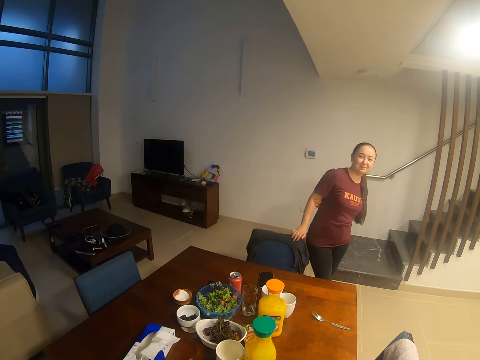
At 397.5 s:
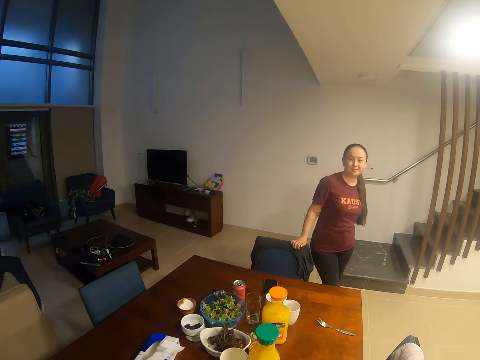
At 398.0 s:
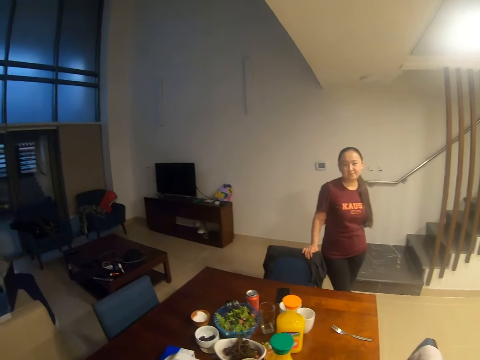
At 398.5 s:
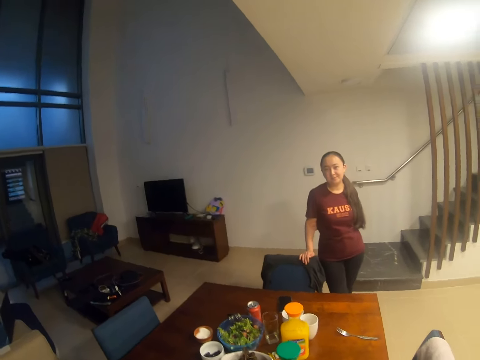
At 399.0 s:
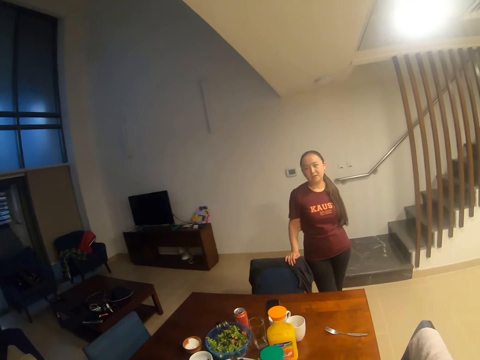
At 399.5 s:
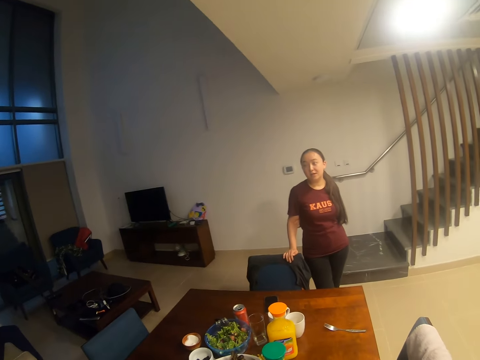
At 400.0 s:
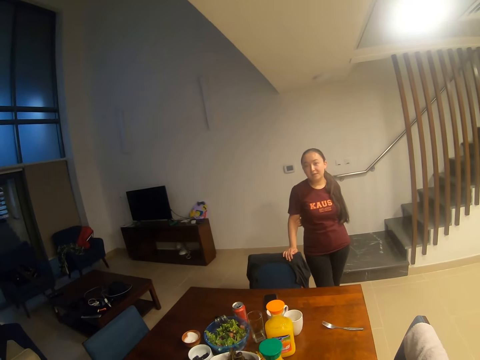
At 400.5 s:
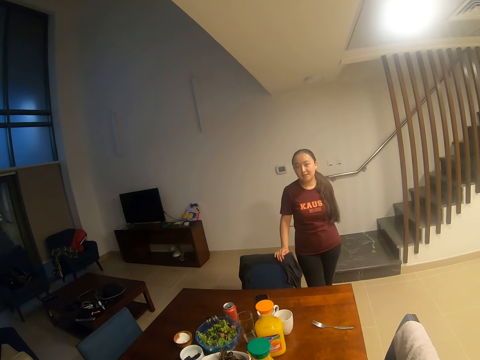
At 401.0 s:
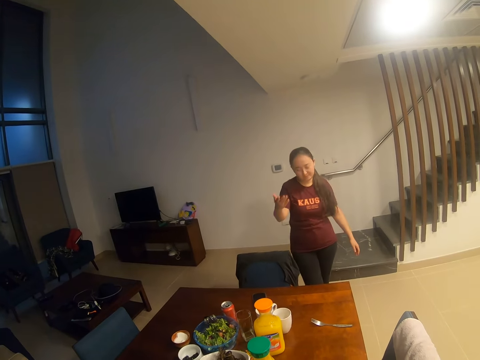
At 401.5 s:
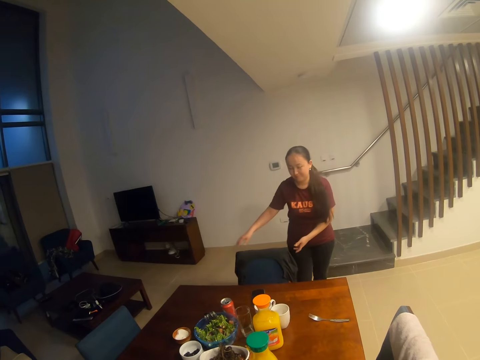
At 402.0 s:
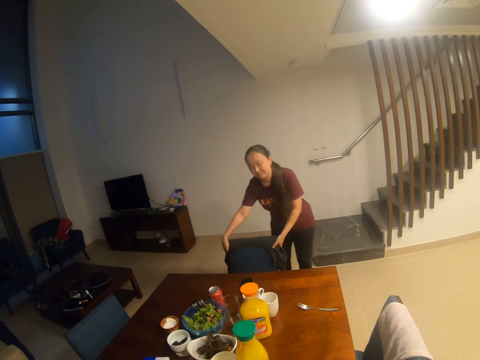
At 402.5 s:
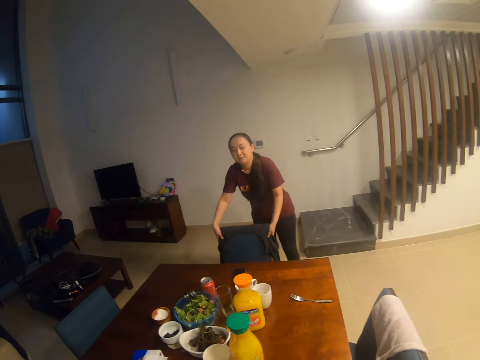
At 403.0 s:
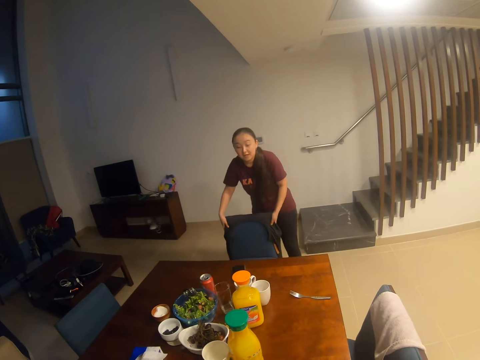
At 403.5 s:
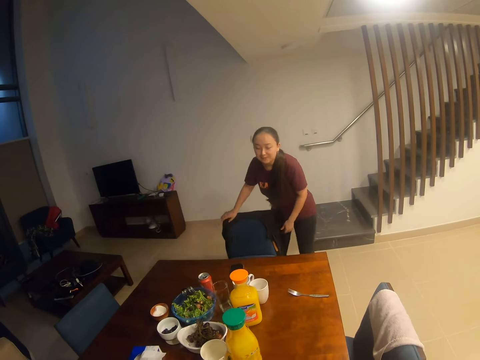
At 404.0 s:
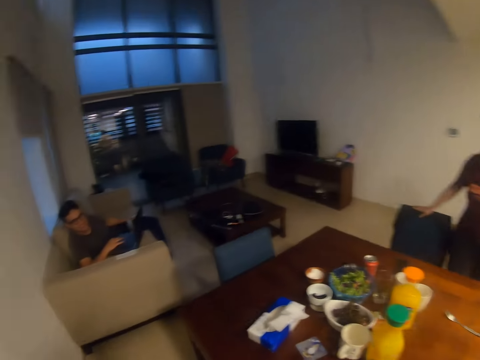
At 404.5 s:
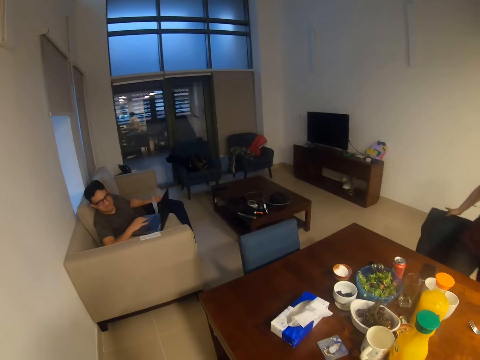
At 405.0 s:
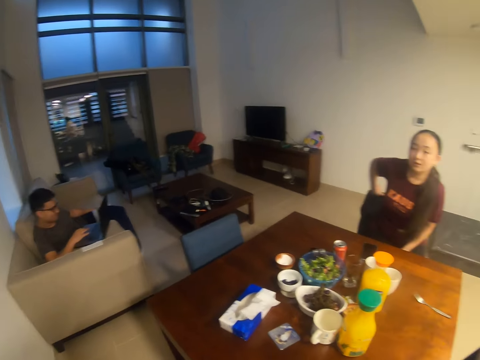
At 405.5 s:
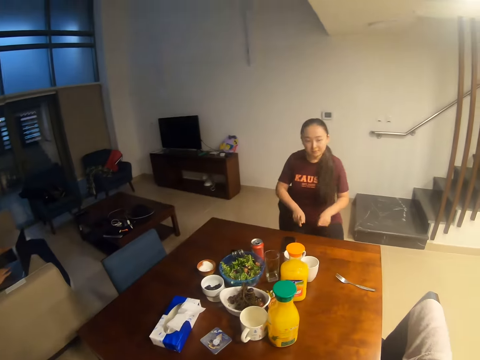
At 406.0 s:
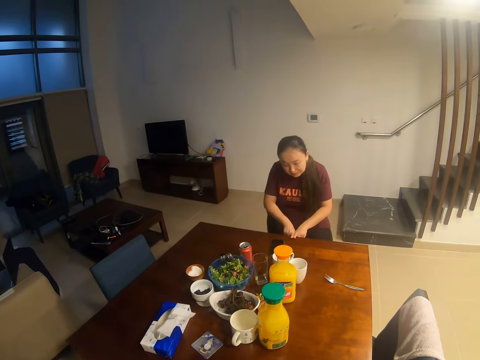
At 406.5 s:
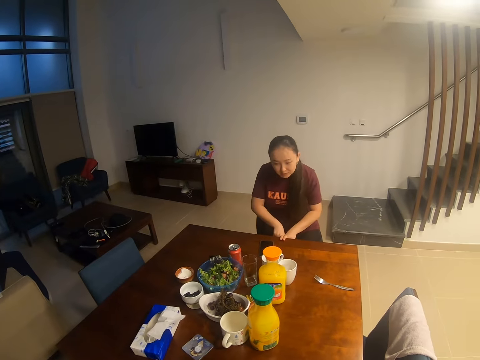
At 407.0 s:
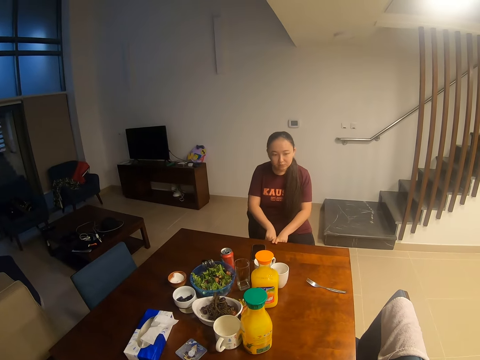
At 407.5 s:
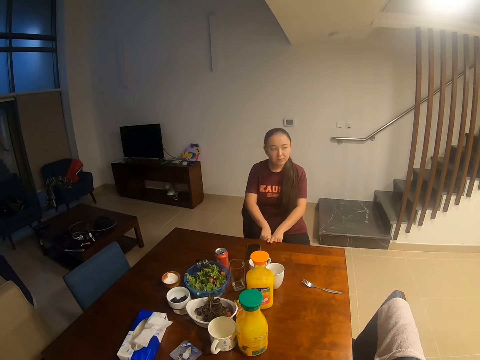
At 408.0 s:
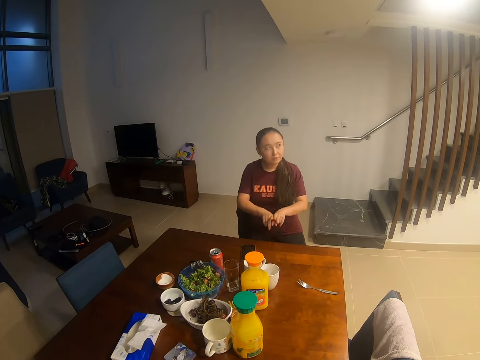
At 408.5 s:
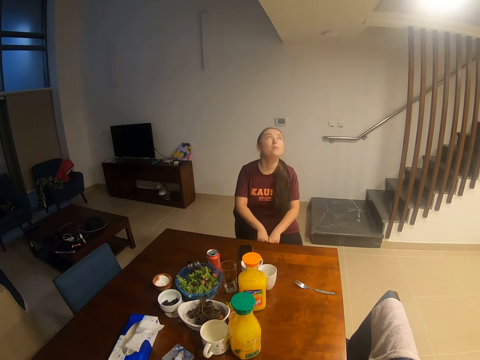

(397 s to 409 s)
A woman lifts a chair. She pulls the chair. The camera wearer sits on the chair. They dialogue with a man. The woman sits on the chair. The camera wearer dialogues with the woman.

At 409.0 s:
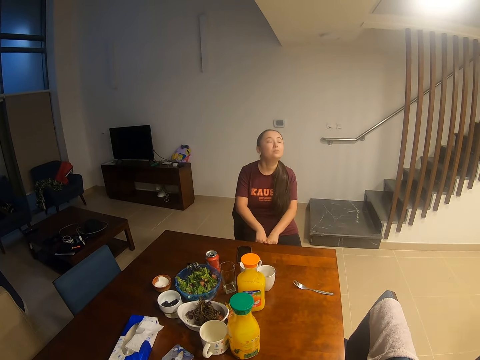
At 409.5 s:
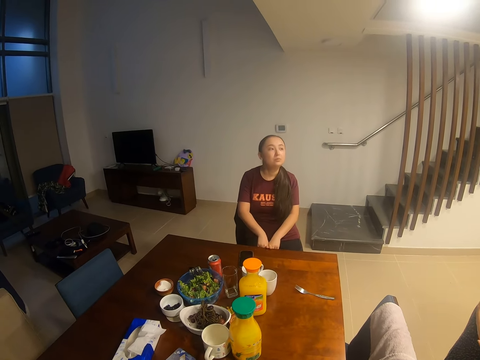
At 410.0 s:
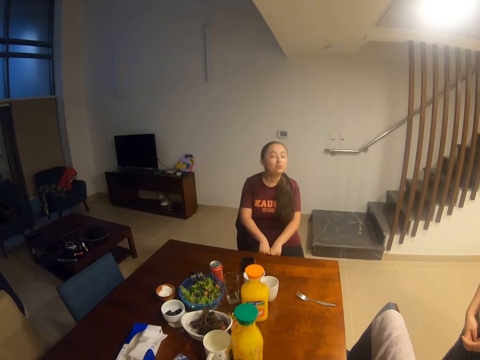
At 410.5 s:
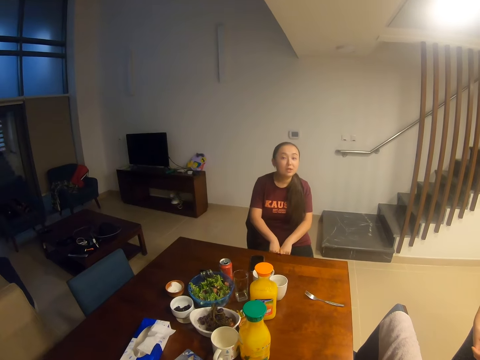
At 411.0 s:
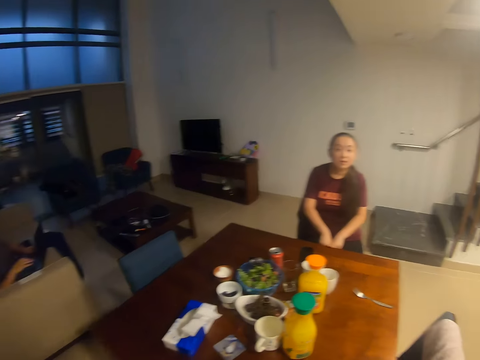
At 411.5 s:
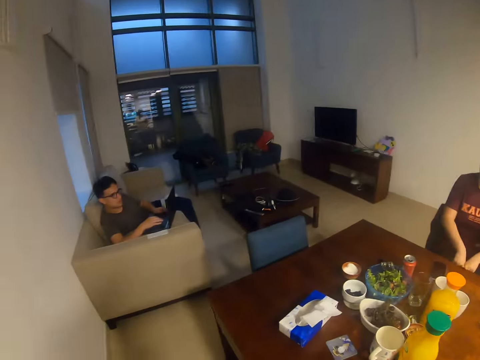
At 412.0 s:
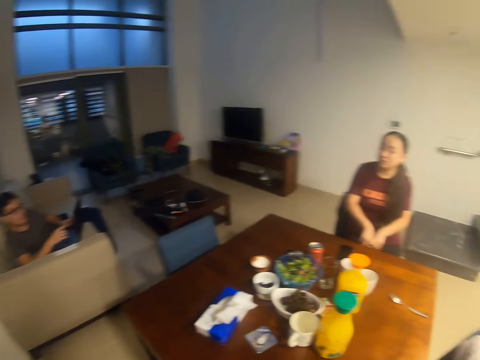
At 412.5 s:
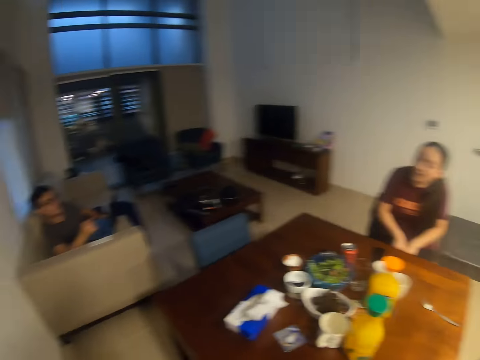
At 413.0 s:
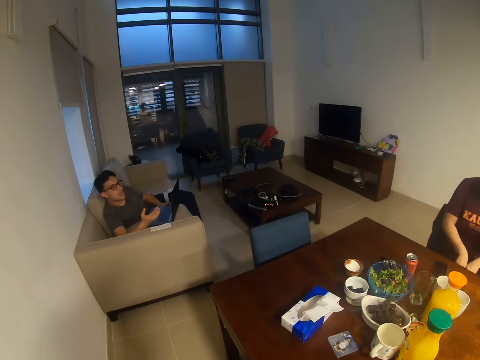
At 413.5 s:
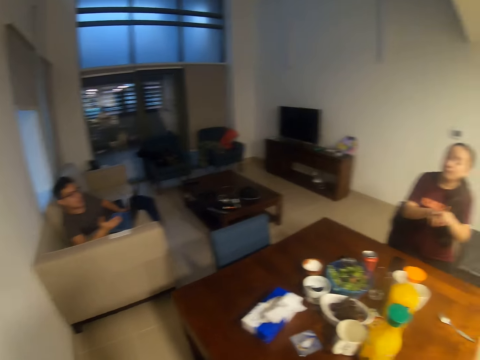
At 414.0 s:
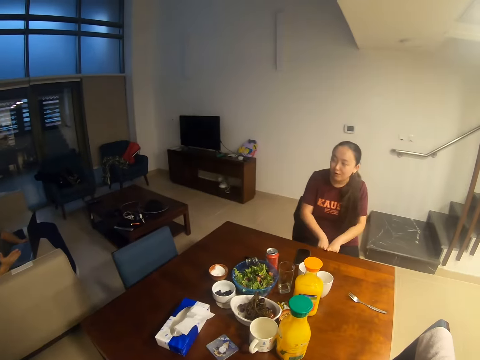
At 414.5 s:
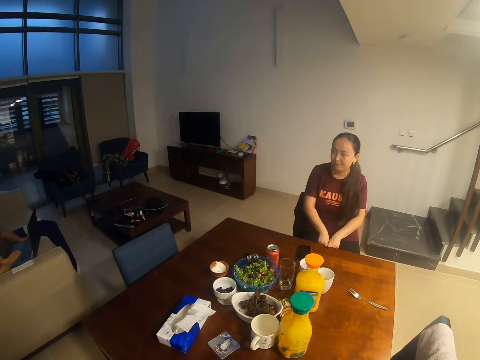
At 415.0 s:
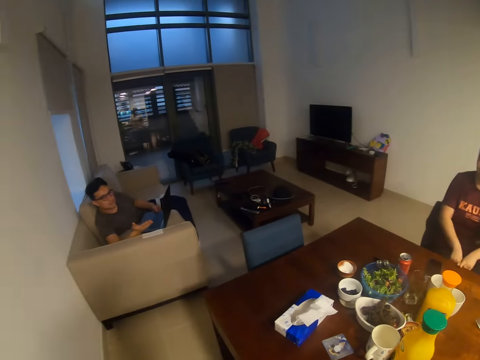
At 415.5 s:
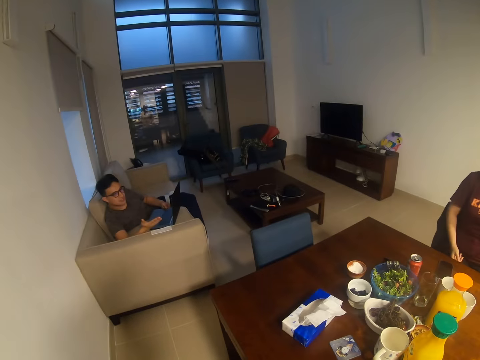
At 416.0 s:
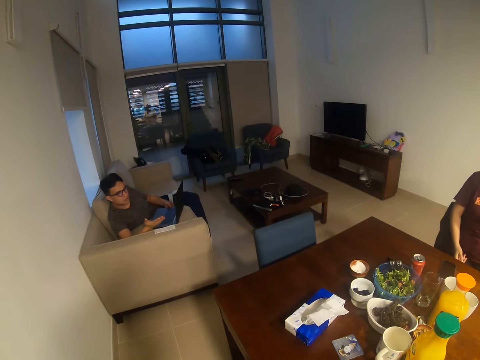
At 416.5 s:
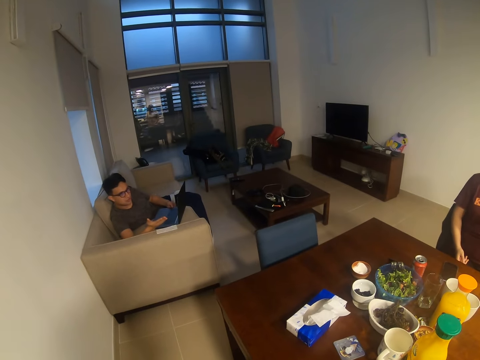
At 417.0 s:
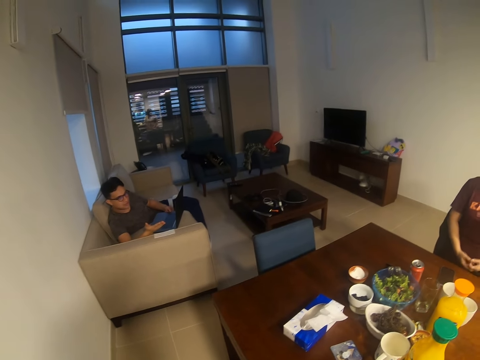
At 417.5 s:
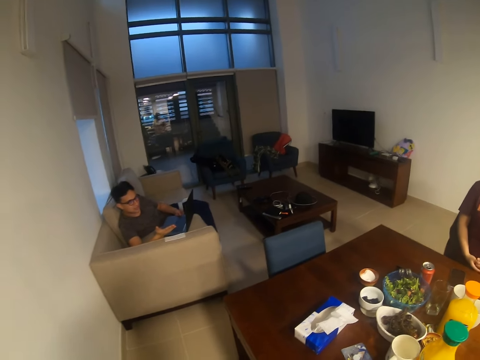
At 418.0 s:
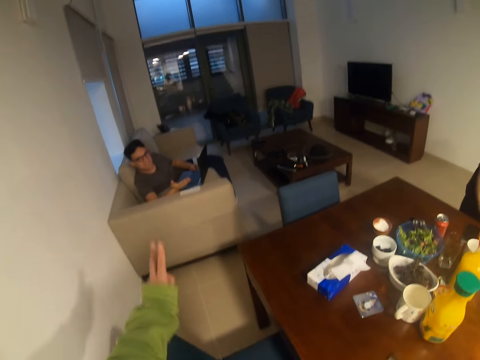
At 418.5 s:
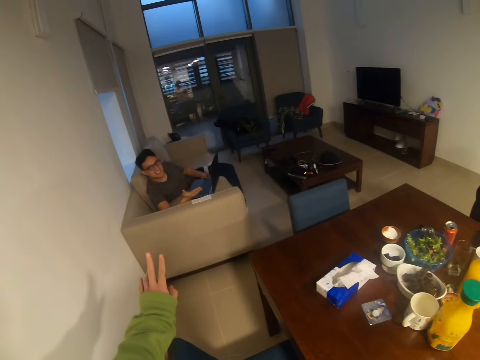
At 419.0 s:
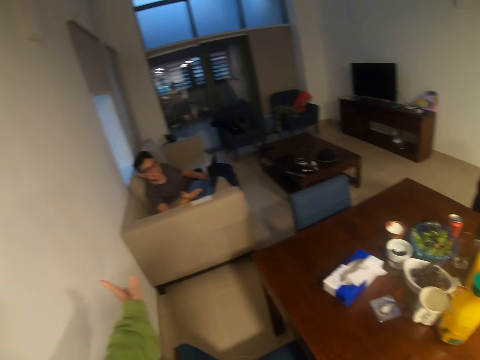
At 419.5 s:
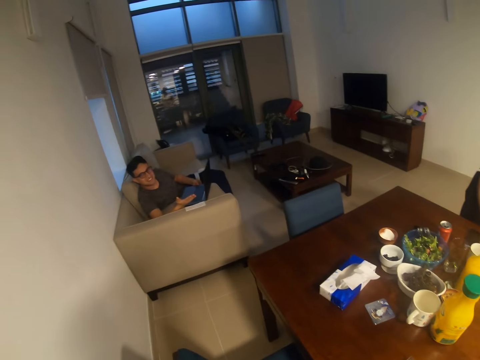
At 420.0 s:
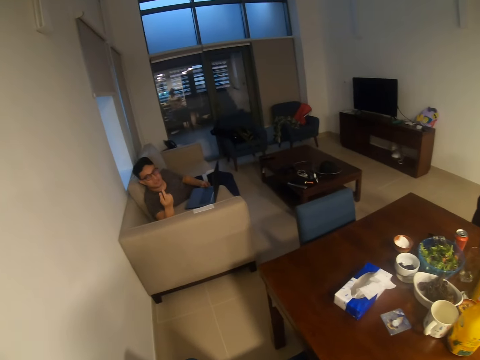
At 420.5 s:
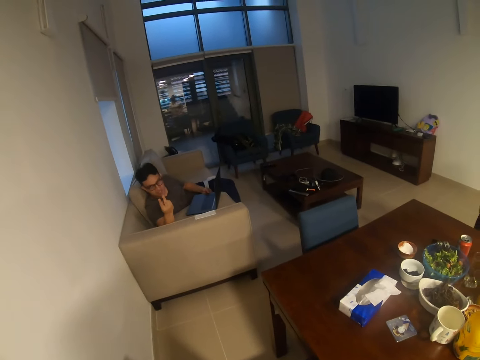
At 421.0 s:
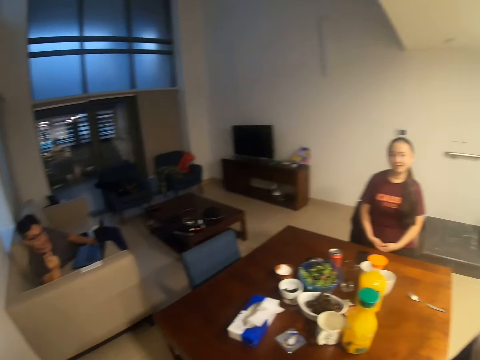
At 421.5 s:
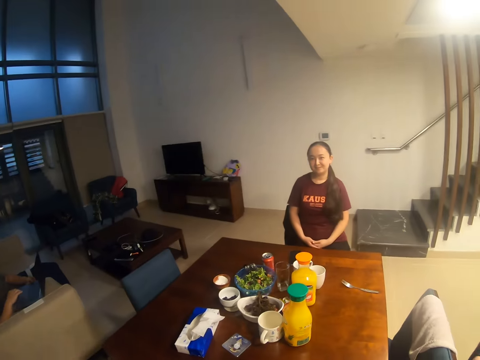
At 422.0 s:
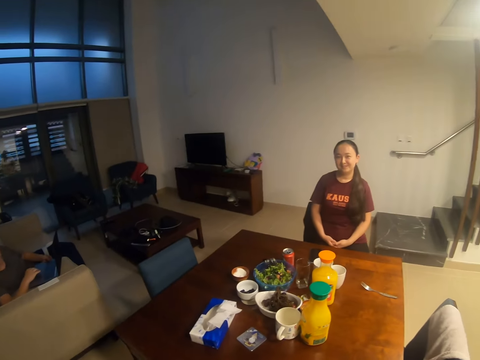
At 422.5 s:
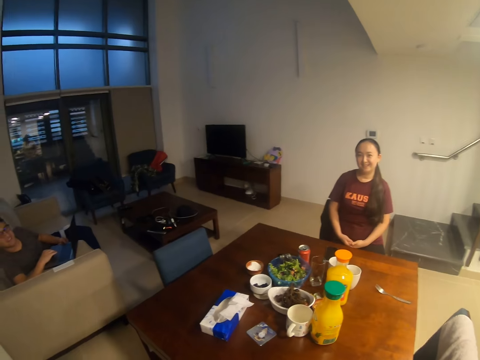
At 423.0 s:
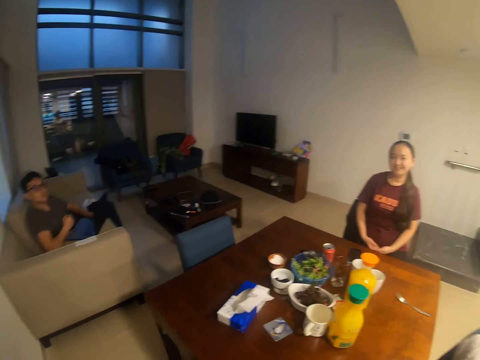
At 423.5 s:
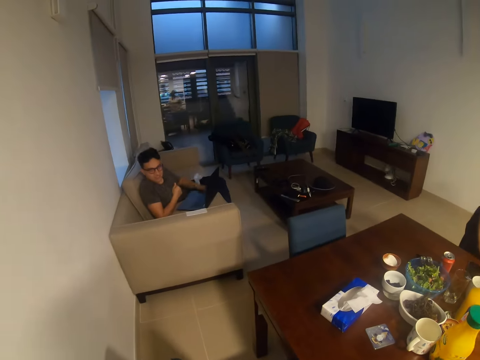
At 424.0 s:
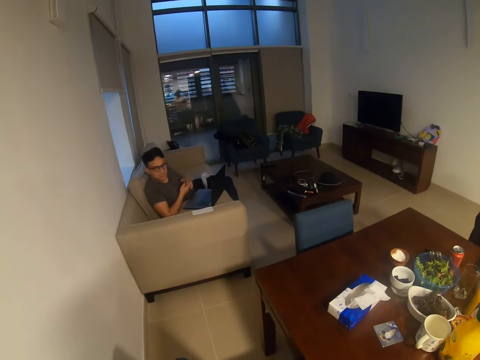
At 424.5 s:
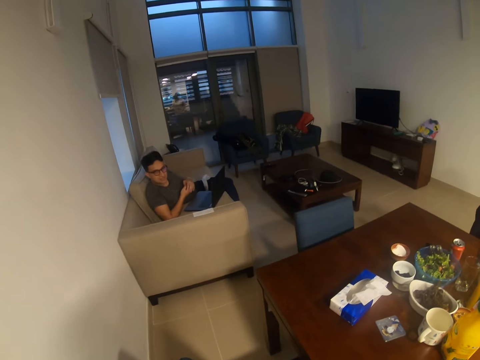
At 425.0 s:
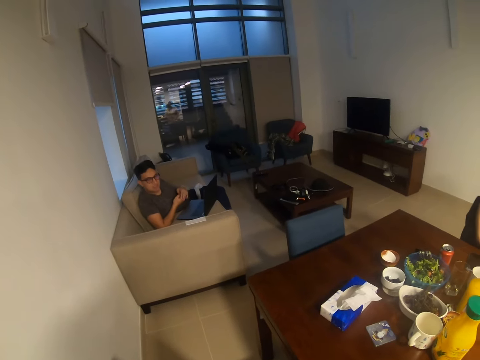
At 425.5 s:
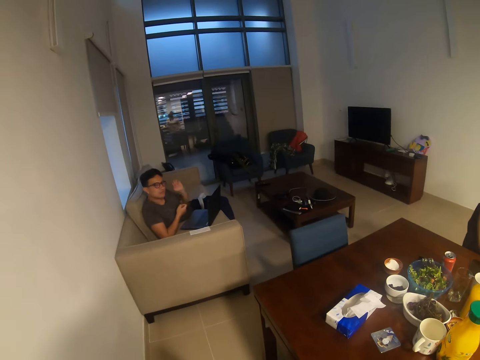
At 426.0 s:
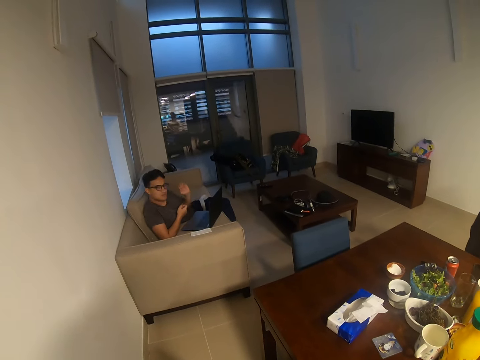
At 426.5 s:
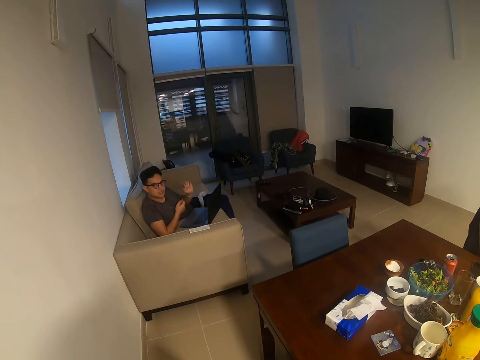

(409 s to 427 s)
A man holds a laptop. The camera wearer looks around. A woman dialogues with the man. The camera wearer dialogues with the man. They dialogue with the woman, look around, and dialogue with the man.
